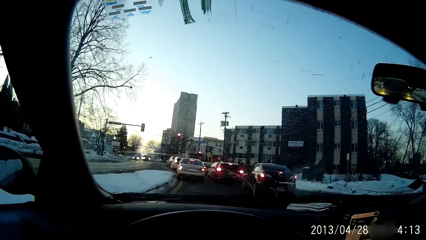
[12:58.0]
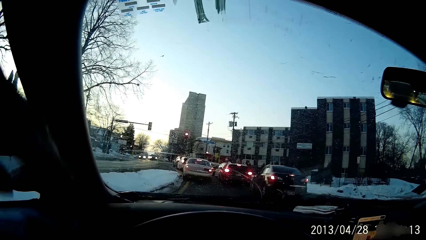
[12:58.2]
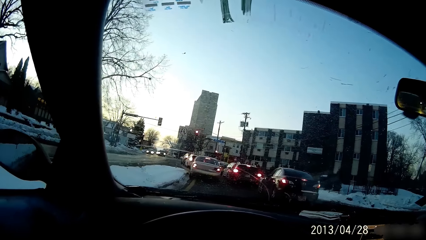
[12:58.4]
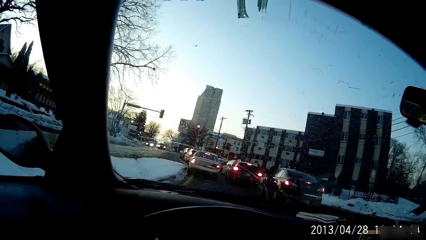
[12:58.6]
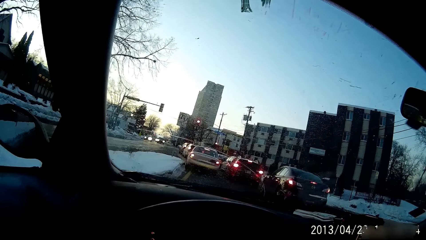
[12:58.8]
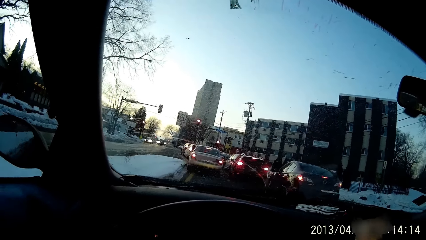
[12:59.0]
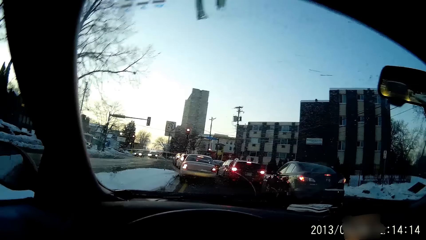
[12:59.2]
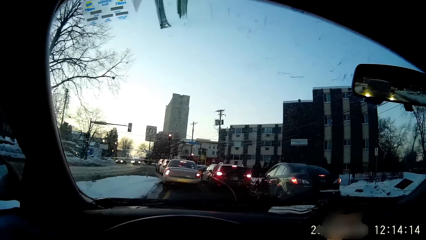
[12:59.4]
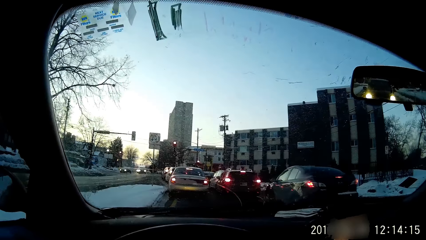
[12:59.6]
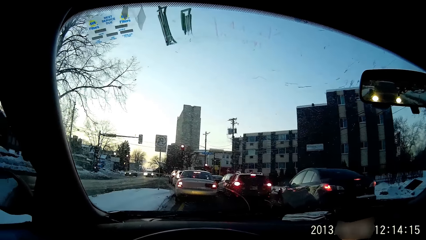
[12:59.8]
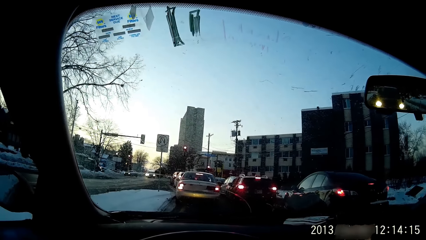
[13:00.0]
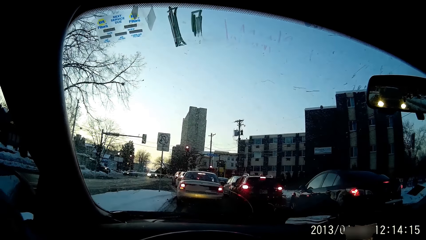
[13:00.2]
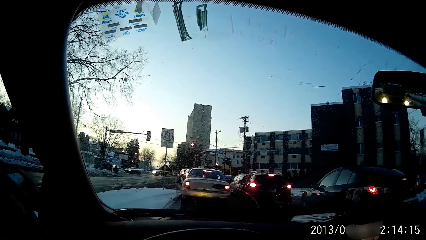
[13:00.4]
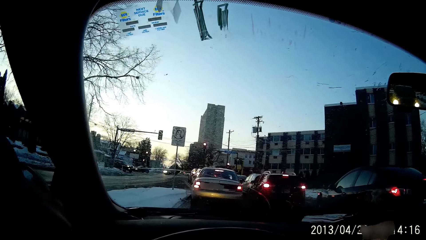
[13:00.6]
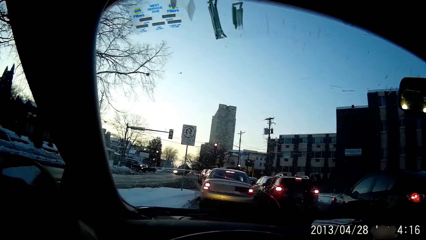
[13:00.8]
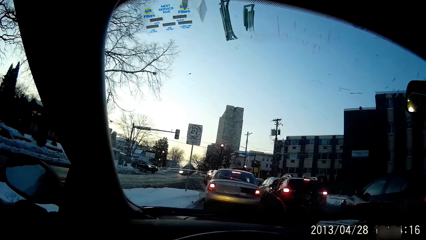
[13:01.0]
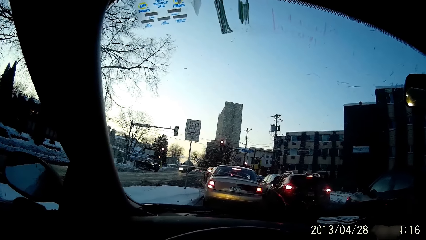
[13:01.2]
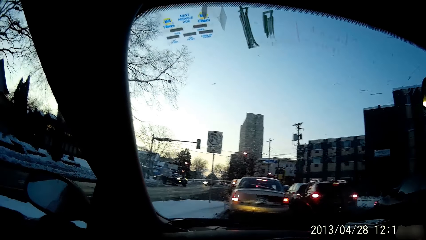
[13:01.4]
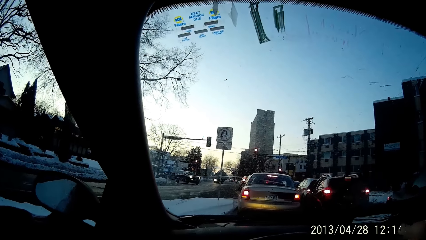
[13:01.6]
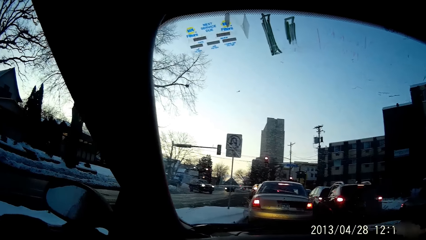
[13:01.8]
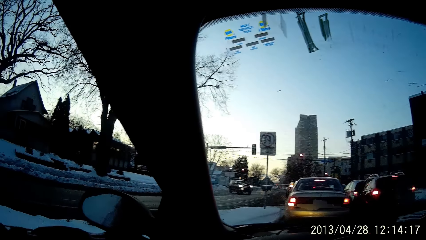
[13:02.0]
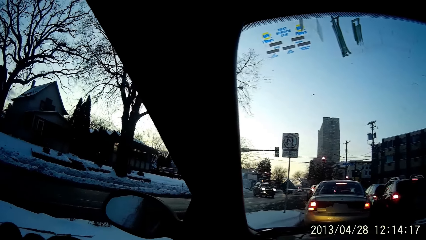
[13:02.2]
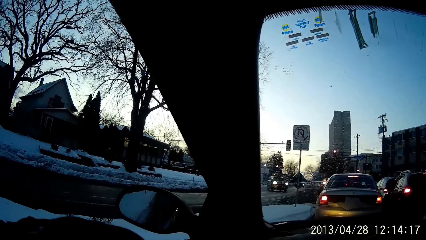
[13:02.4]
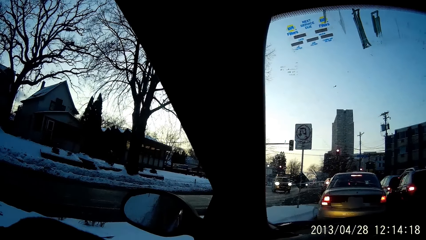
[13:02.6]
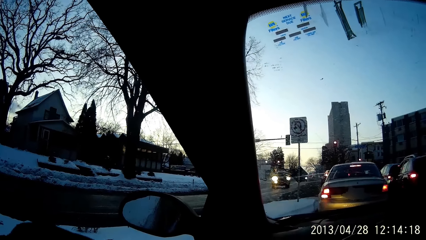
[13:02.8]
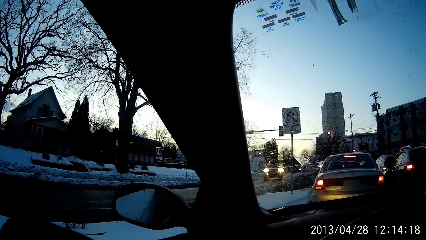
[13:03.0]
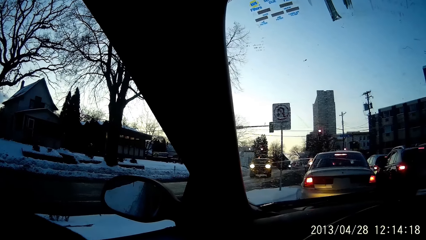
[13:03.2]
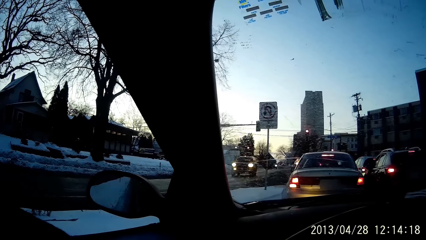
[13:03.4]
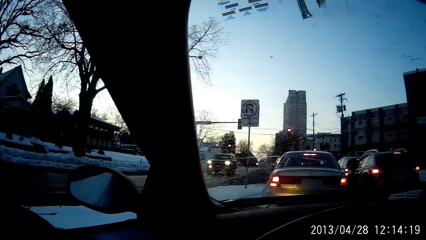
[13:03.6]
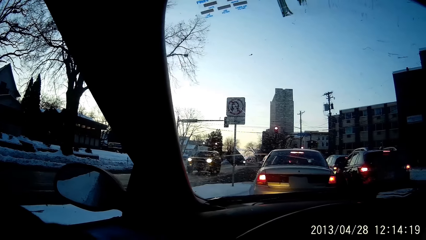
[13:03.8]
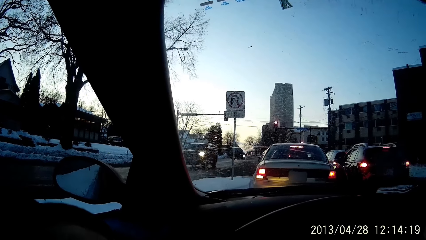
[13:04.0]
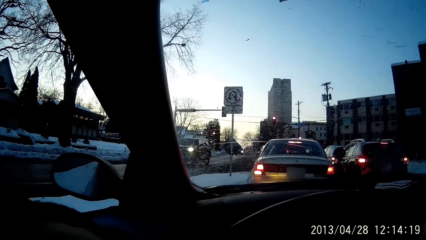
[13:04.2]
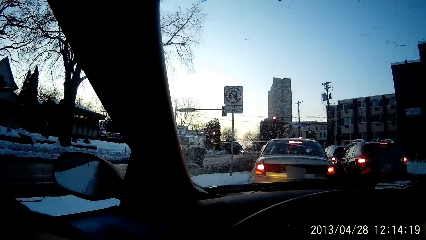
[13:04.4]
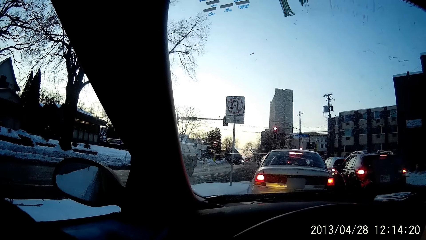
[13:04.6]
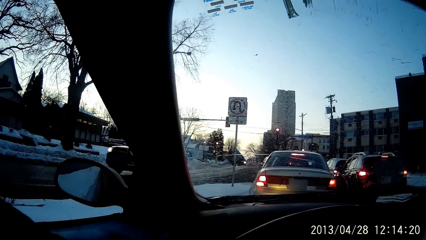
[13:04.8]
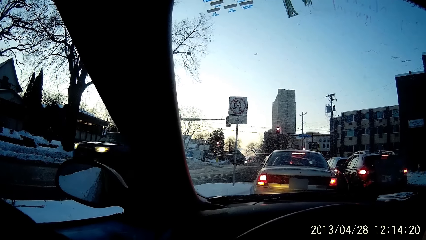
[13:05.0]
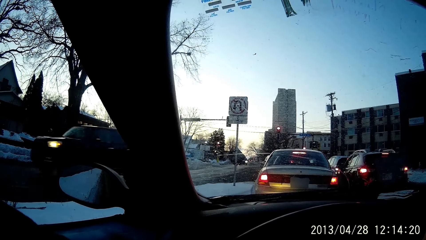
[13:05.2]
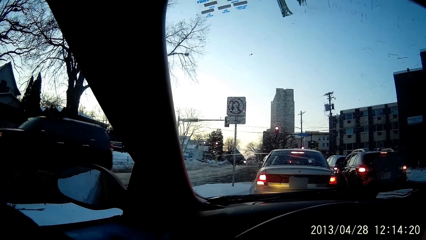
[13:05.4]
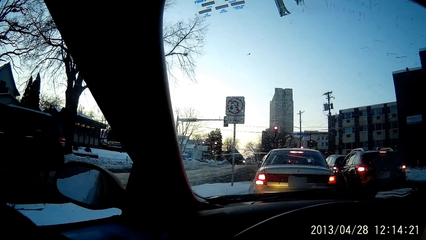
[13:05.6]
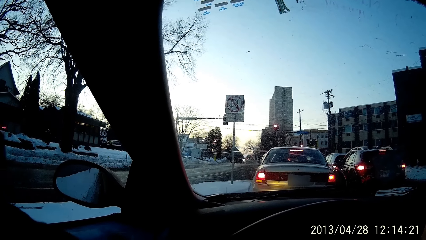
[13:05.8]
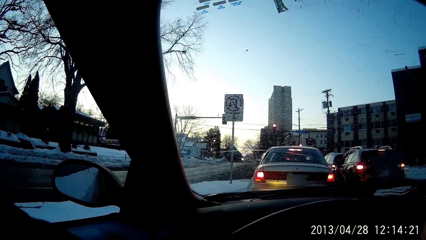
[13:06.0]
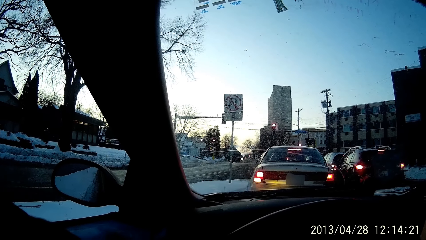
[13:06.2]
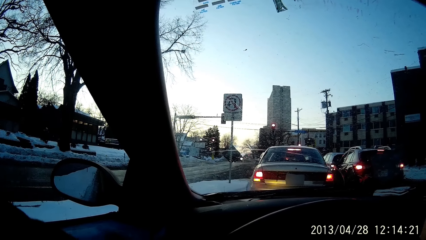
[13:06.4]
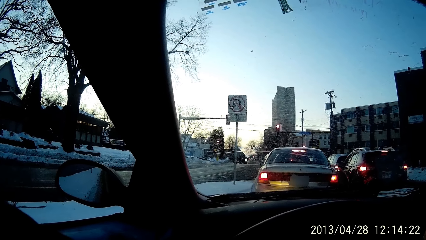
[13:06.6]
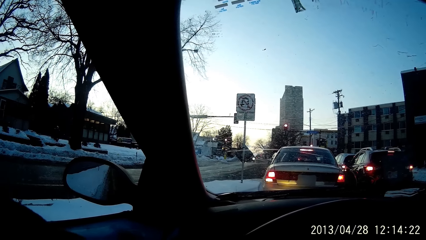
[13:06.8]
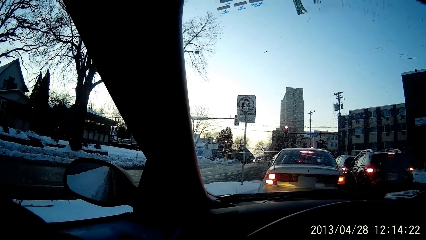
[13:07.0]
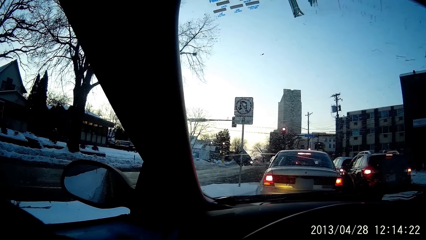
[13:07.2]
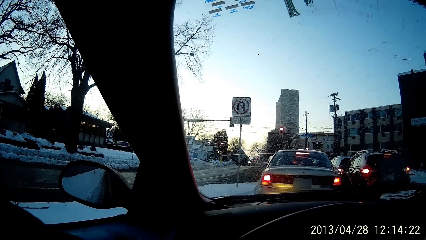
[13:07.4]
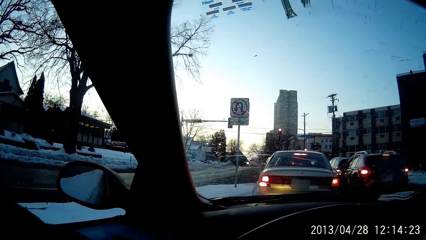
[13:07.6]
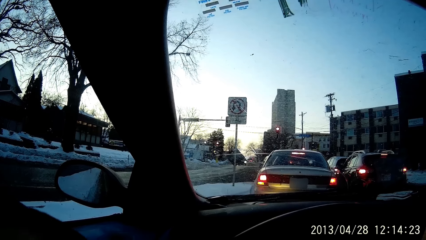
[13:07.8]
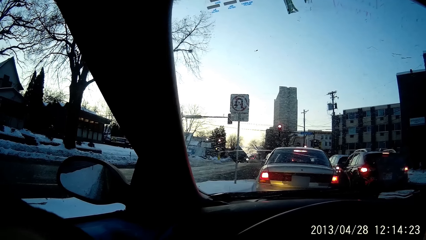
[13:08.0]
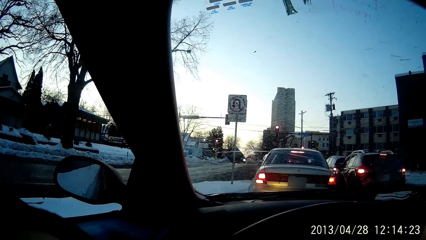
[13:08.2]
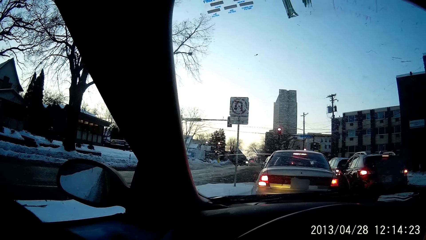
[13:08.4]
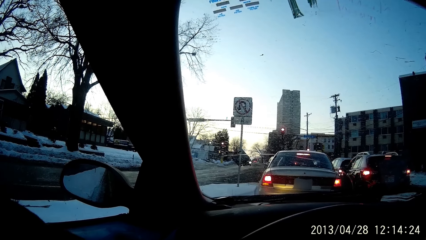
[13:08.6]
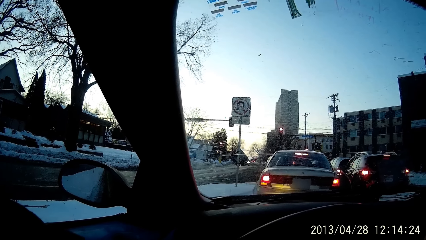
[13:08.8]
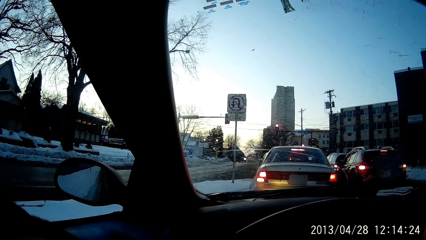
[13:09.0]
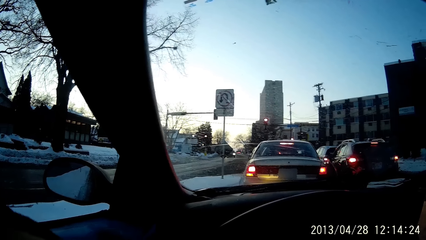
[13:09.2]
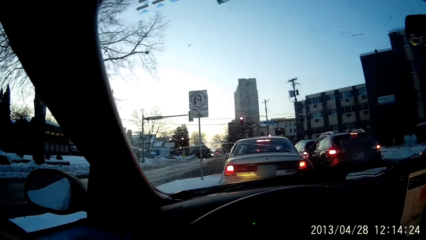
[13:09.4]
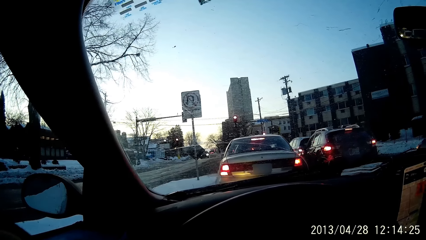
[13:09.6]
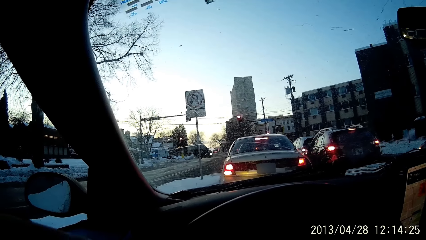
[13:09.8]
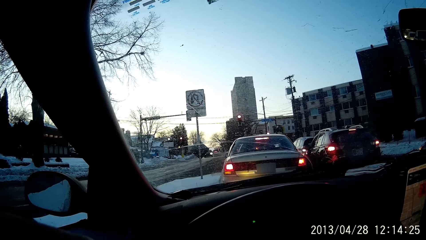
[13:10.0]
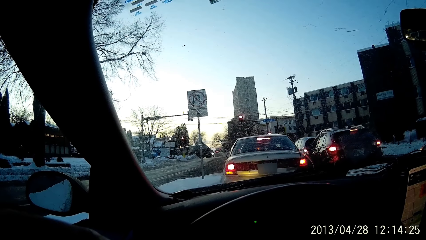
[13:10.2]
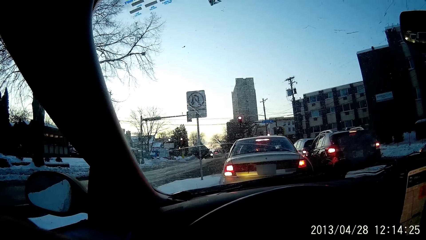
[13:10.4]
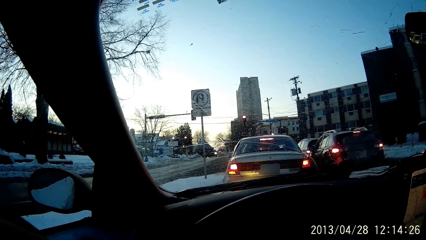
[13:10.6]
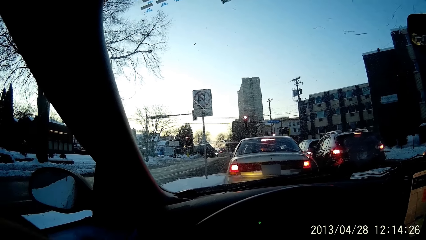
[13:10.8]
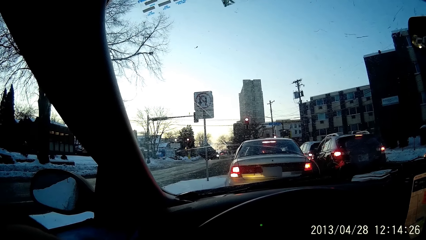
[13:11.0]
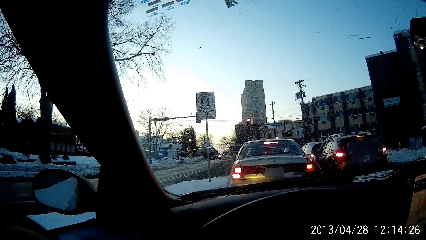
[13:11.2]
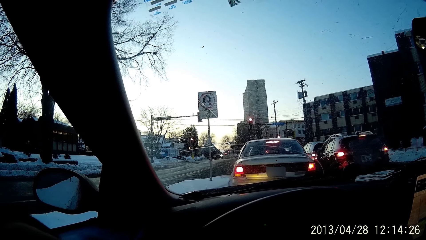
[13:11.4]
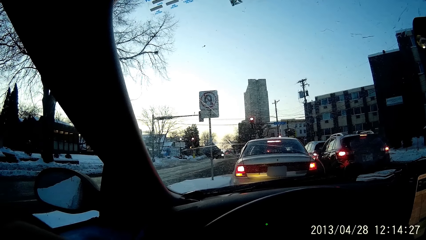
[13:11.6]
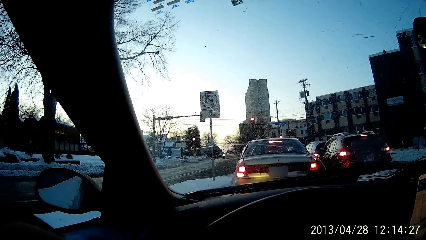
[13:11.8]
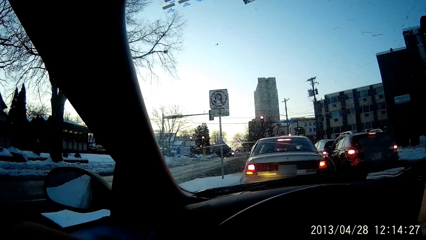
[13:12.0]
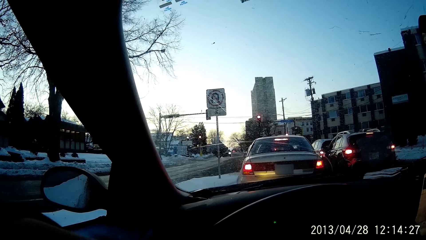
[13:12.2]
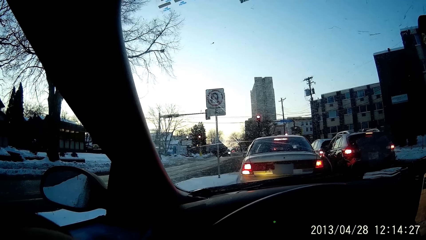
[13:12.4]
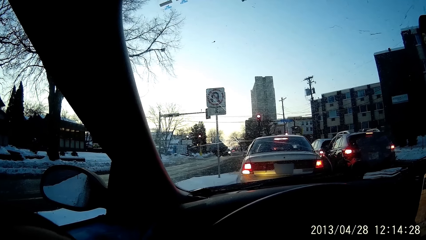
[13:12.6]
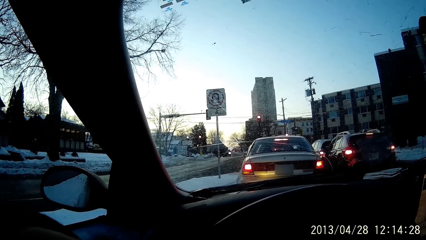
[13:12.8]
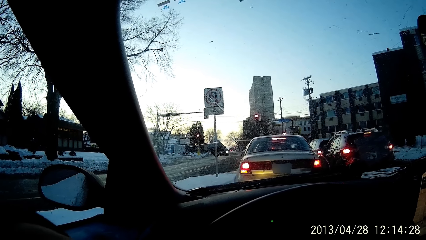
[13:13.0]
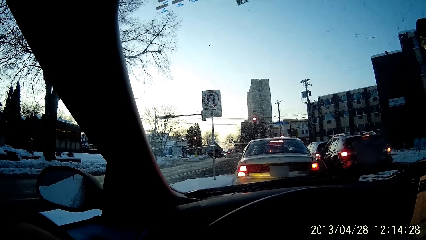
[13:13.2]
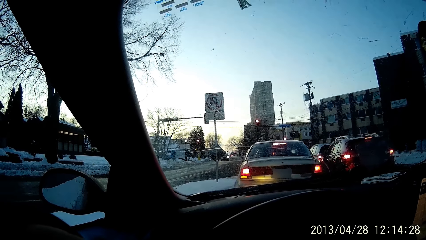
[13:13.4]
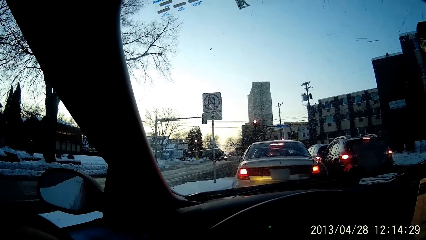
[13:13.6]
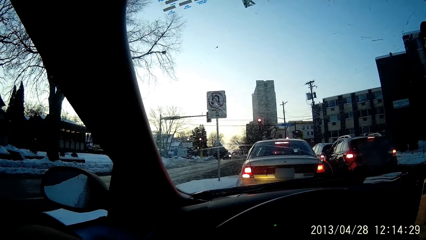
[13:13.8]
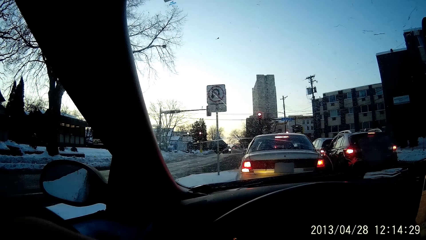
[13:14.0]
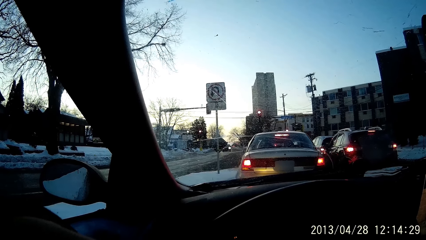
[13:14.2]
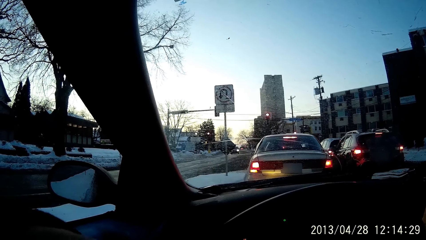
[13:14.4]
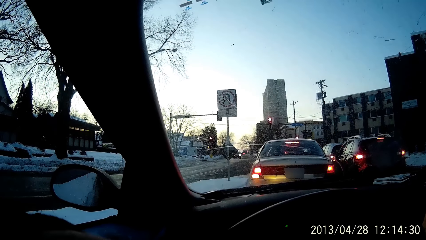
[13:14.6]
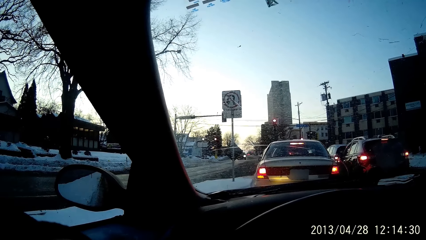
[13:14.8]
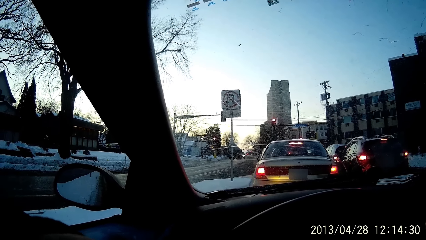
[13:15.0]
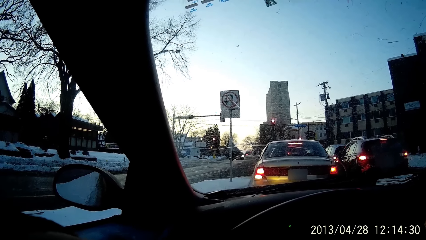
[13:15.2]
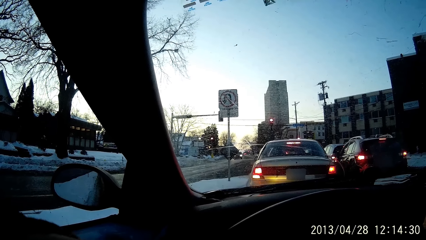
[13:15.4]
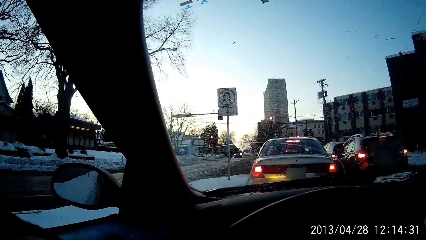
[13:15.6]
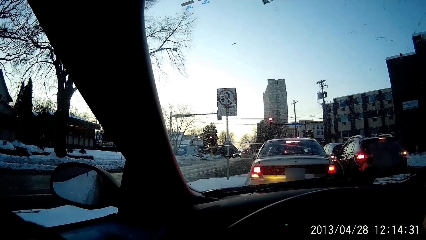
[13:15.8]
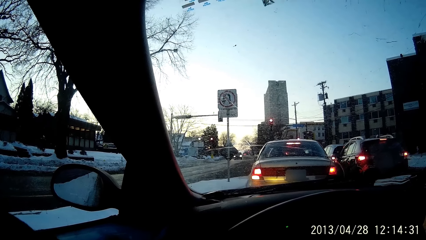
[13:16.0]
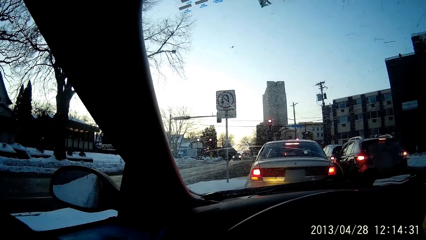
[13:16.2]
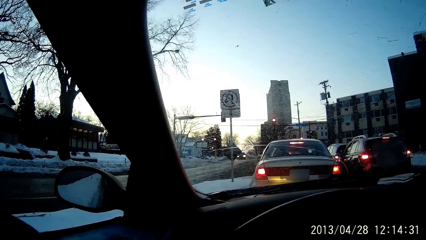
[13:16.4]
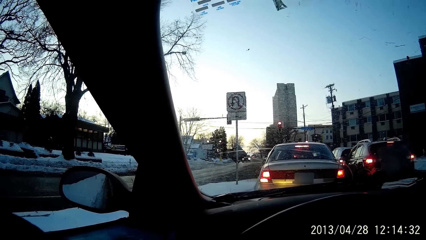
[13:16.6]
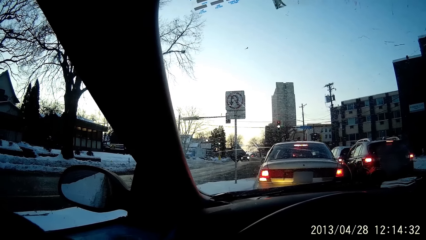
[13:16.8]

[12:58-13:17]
The camera wearer stops a car in traffic.
